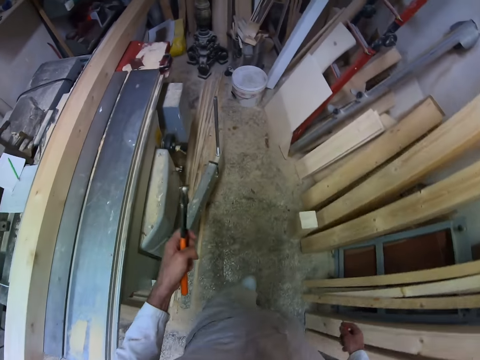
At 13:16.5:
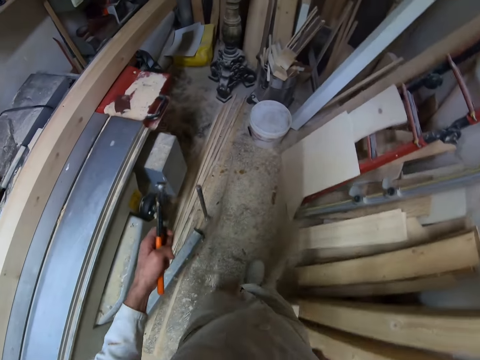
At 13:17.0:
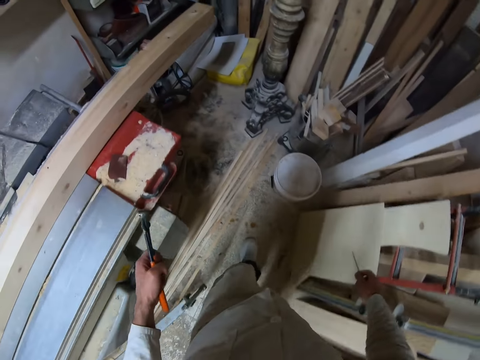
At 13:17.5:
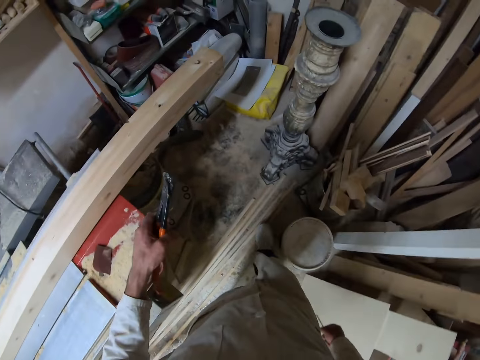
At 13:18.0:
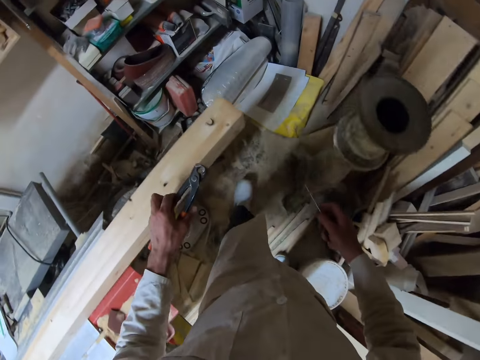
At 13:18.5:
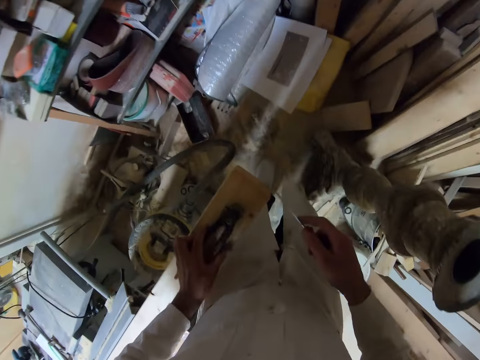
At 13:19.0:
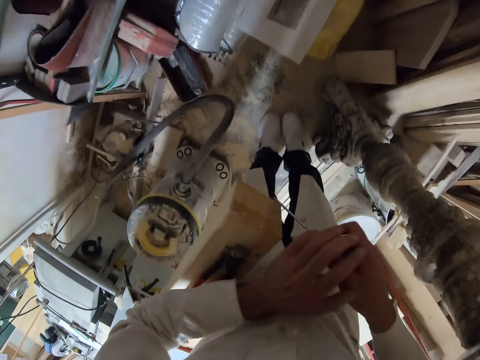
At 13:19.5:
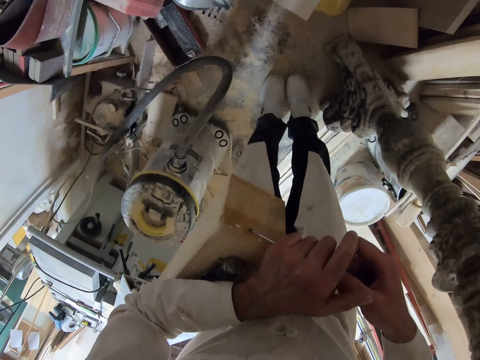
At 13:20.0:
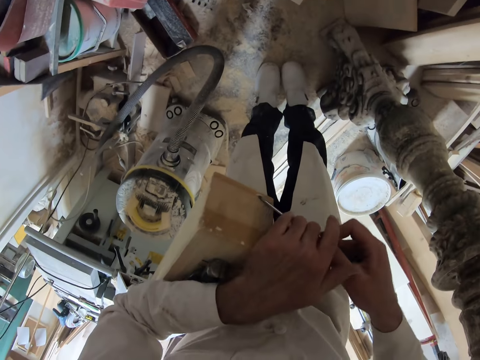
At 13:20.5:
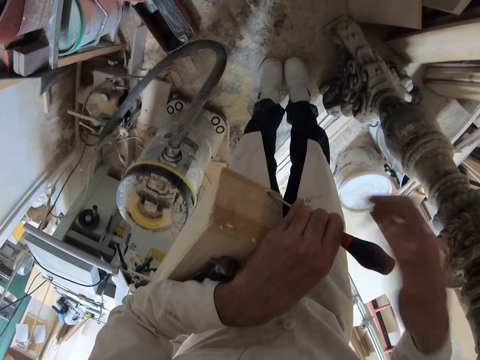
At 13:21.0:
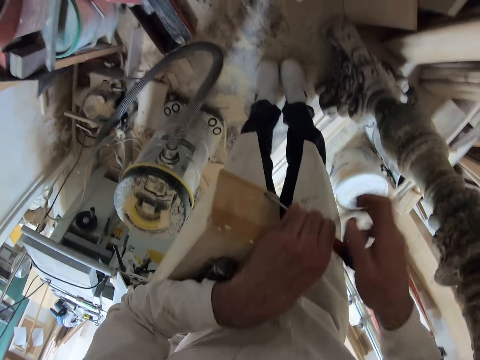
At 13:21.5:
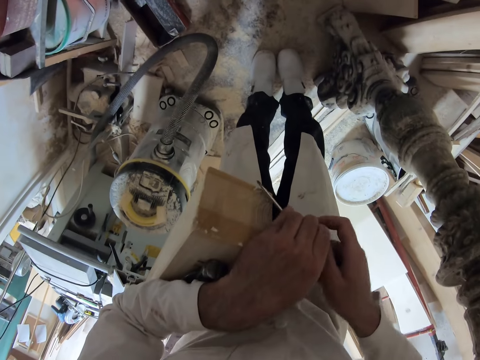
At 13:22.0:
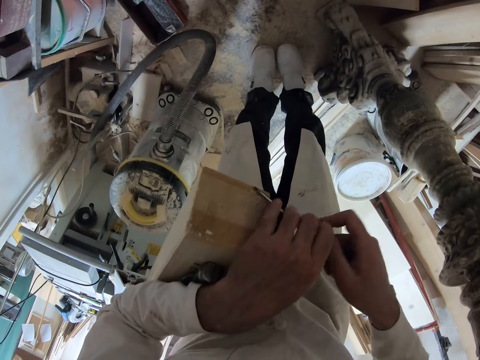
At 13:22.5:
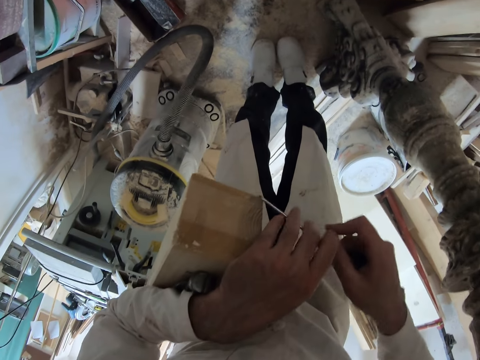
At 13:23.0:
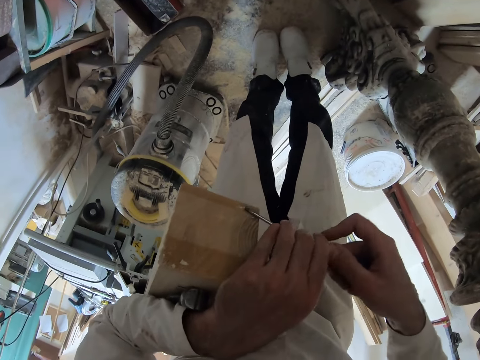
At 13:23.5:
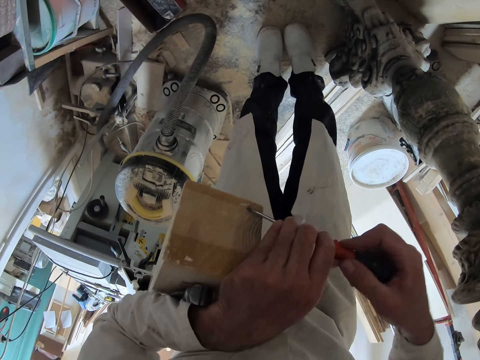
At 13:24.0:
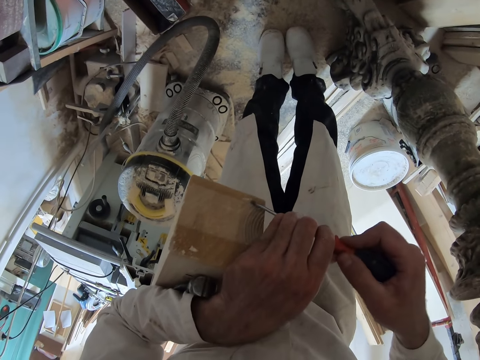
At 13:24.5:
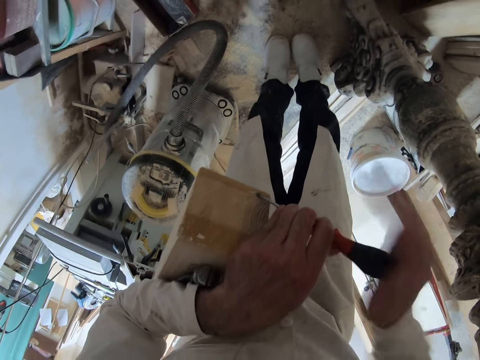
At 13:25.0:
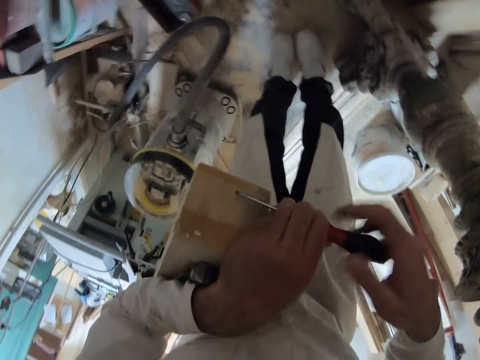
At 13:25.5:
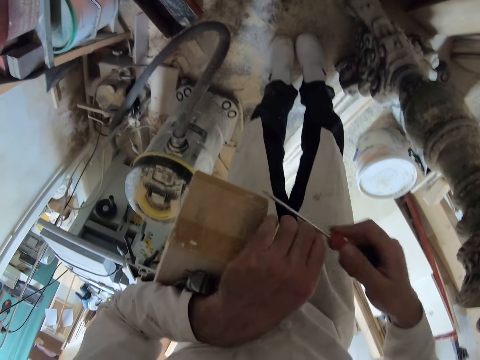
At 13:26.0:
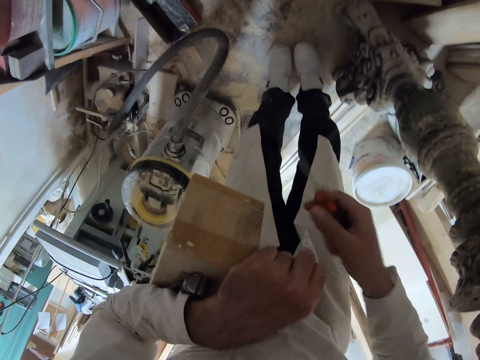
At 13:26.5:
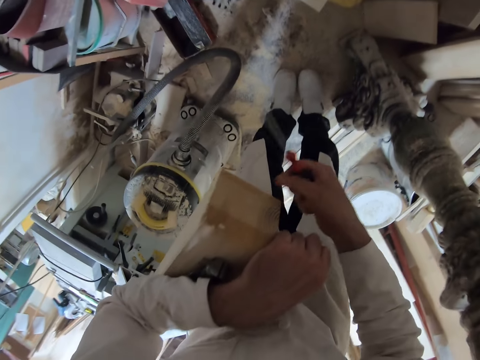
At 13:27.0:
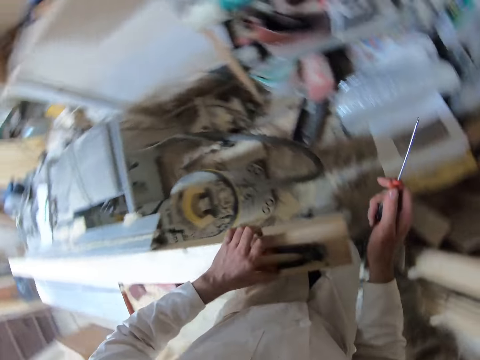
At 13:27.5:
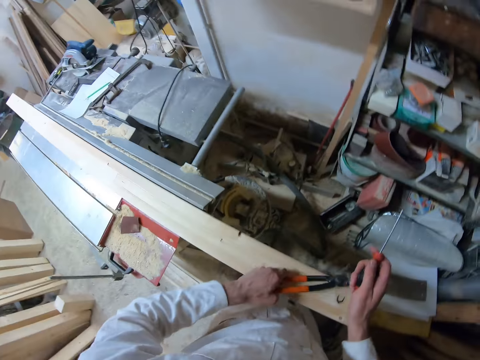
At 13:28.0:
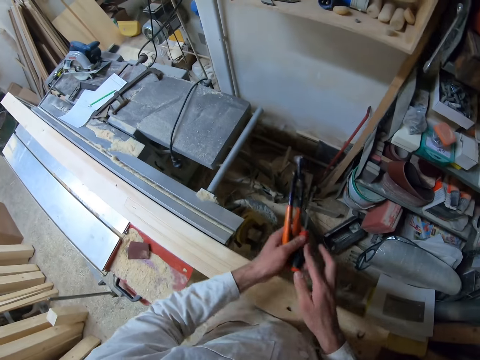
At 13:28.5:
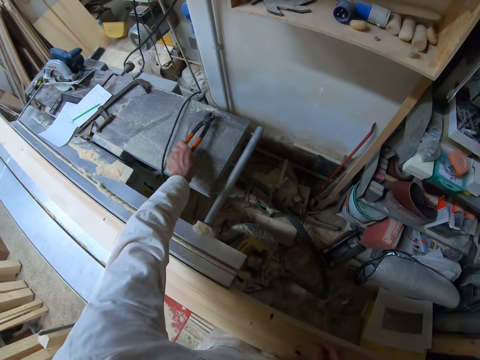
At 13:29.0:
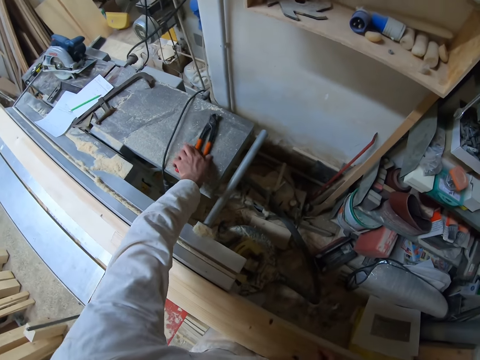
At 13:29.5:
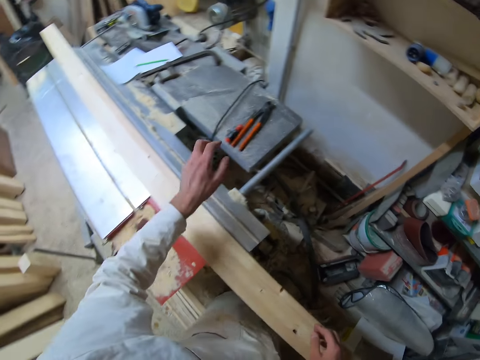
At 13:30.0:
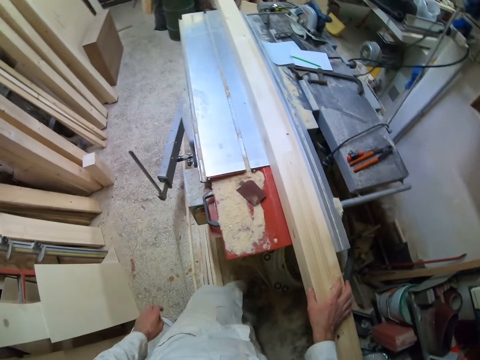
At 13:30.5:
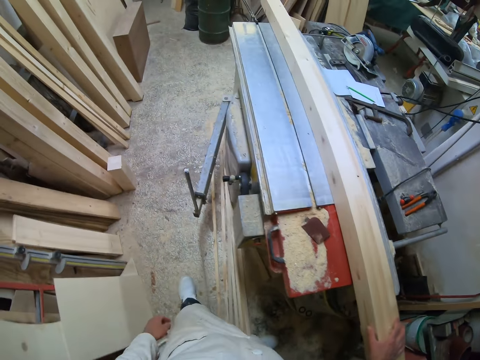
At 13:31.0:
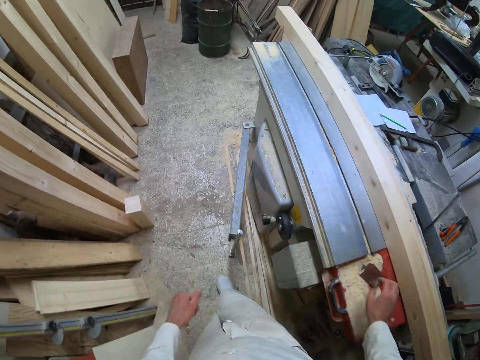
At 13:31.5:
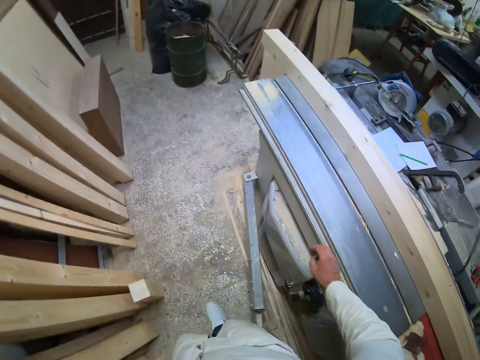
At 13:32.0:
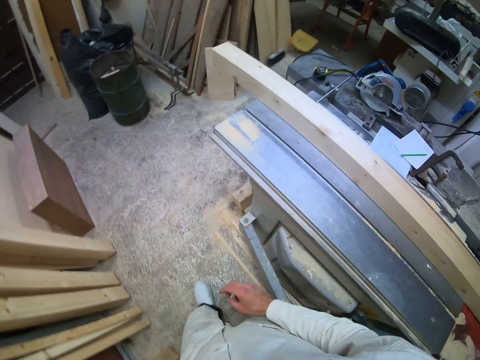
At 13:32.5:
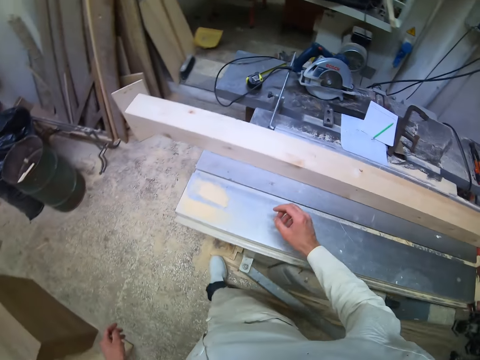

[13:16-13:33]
The camera wearer places the pliers on the piece of wood on the workshop table with his left hand. He scratches the wood using the screwdriver. He peels off bits of the label on the side of the piece of wood with the screwdriver in both hands. He stops scratching the wood. He picks up the pliers from the piece of wood on the workshop table with his left hand. He passes the screwdriver from his right hand to his left hand. He places the screwdriver and the pliers in his left hand on the workshop table. He walks towards the pencil and the tape rule on the workshop table.

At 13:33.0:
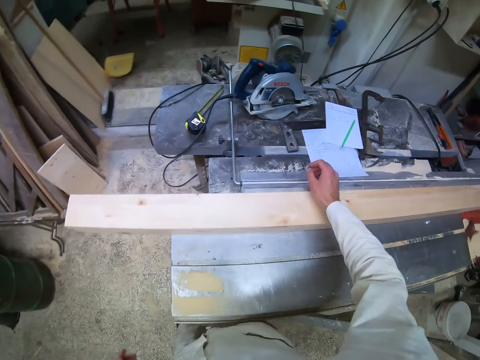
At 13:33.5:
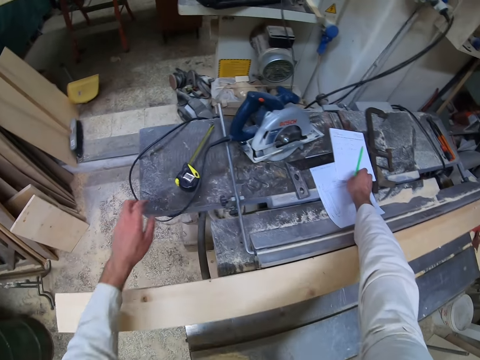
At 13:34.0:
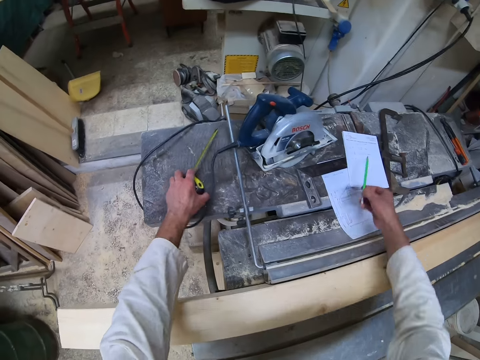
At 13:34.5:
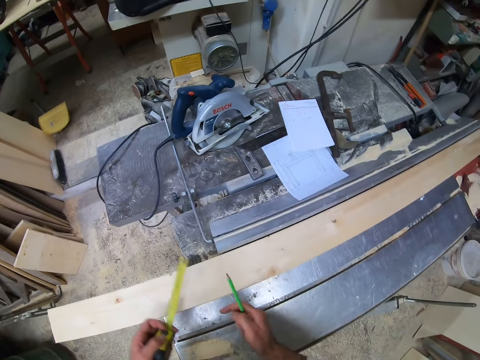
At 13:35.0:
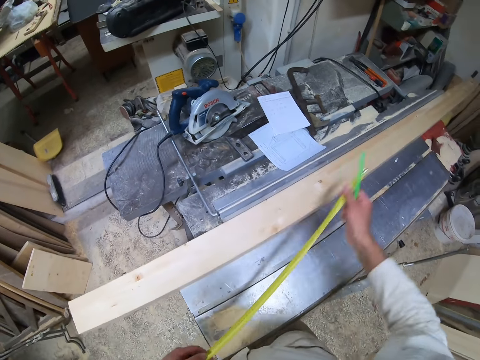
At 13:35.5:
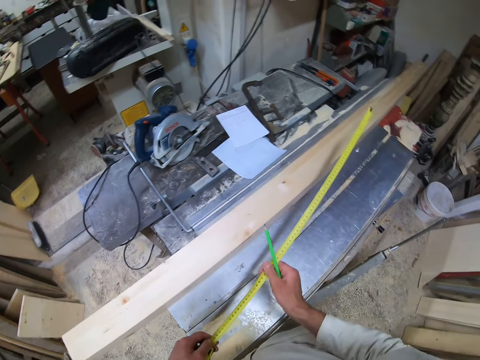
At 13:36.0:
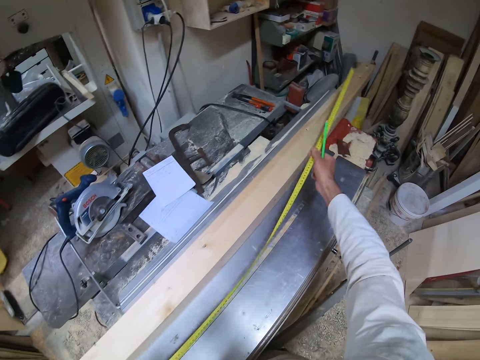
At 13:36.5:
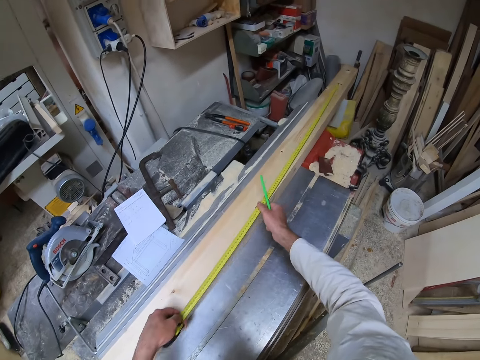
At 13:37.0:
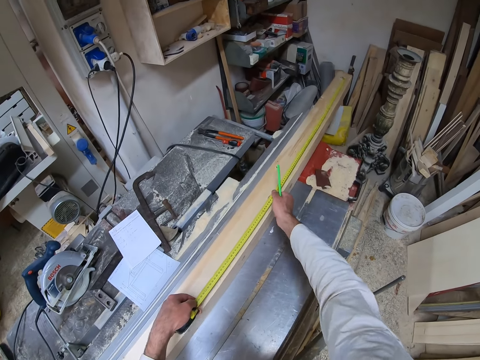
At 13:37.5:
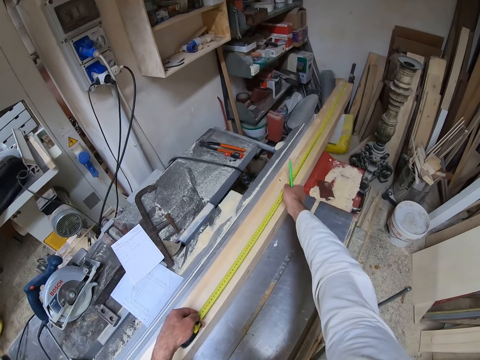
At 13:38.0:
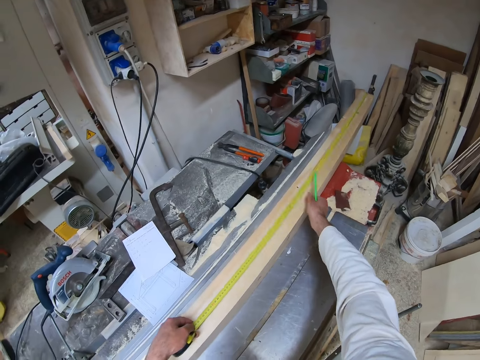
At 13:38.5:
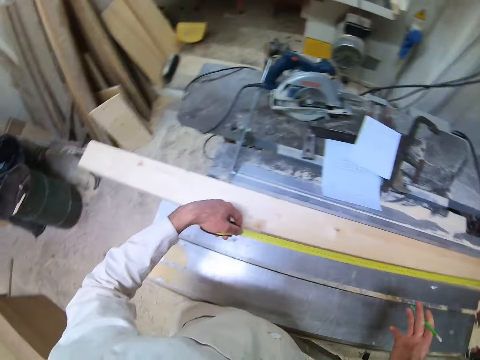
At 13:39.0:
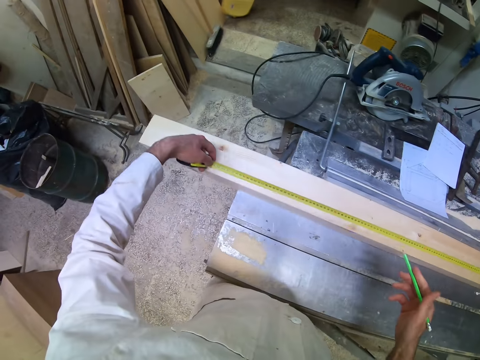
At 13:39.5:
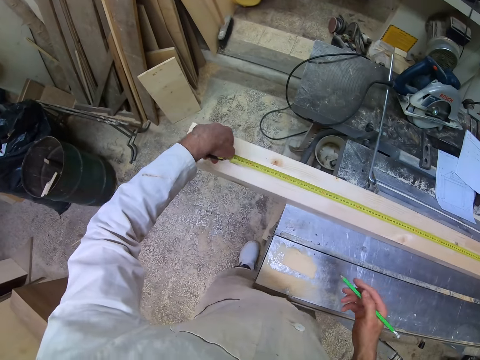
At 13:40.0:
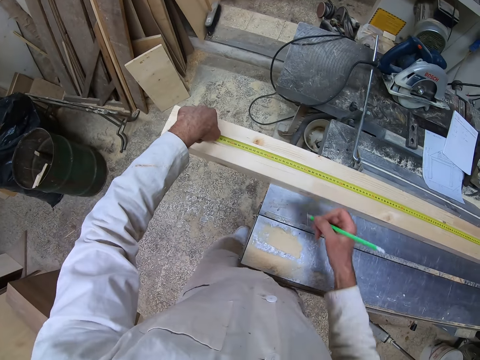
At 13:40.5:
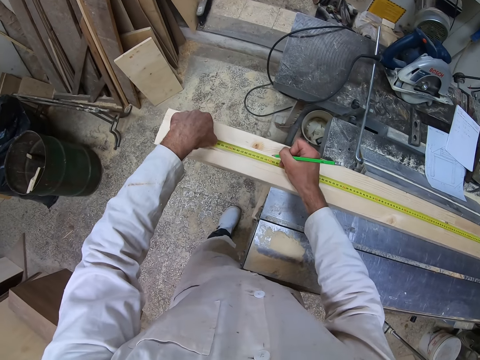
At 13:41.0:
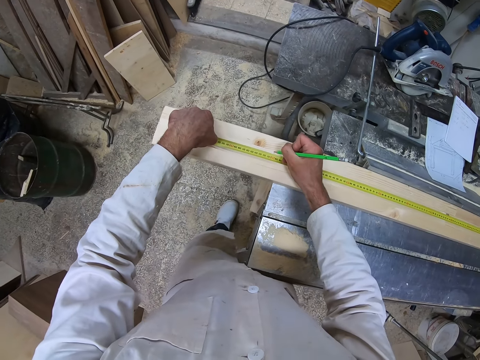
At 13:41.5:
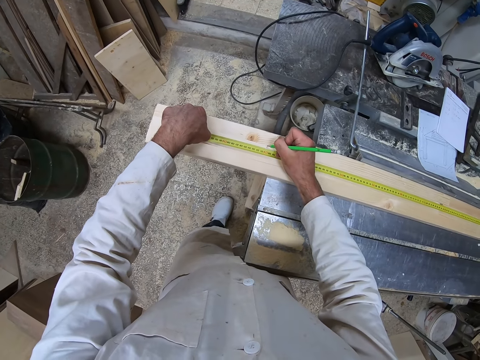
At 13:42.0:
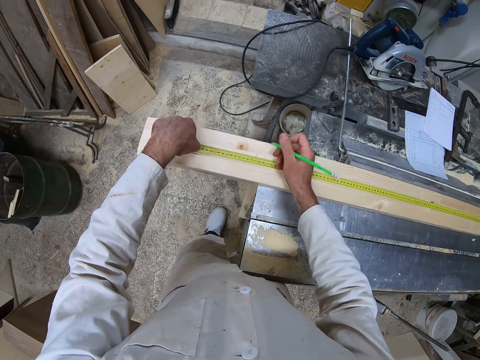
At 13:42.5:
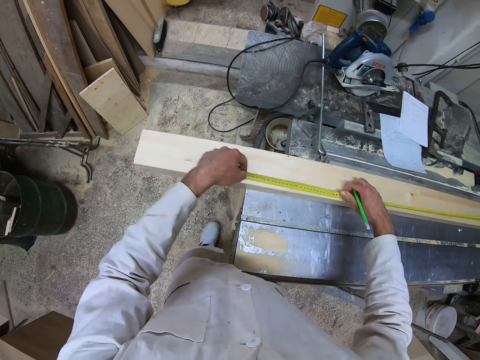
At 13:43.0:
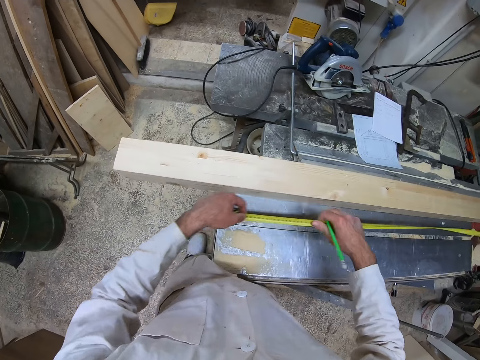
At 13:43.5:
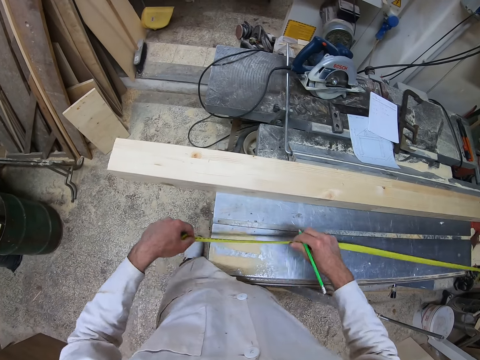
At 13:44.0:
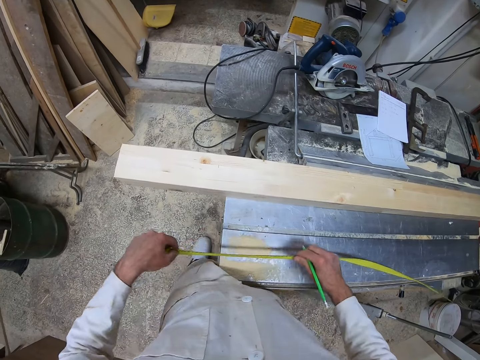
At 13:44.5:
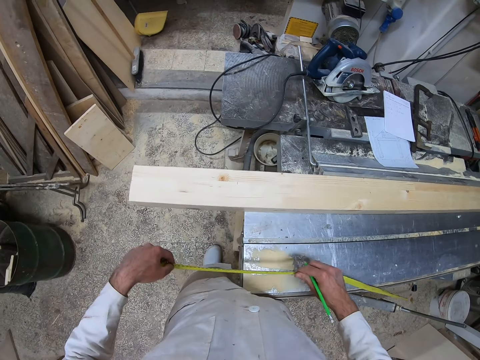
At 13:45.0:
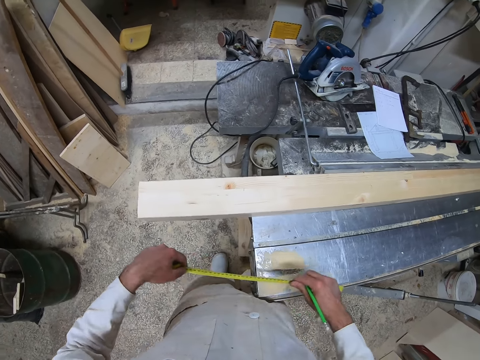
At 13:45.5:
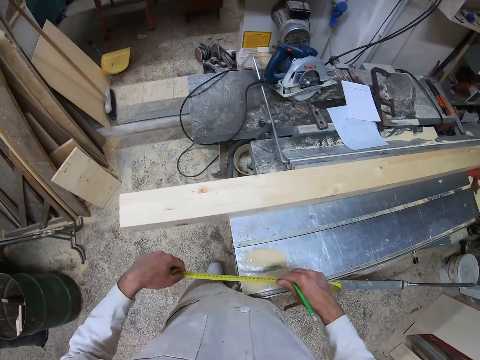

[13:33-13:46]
The camera wearer picks up the pencil from the workshop table with his right hand. He picks up the tape rule from the workshop table with his left hand. He pulls out the tape rule with his right hand. He aligns the tape rule on the piece of wood with both hands. He places the tape rule on the wood. He marks a measure point on the piece of wood with the pencil in his right hand. He stops marking the wood. He recoils the tape rule with both hands.
